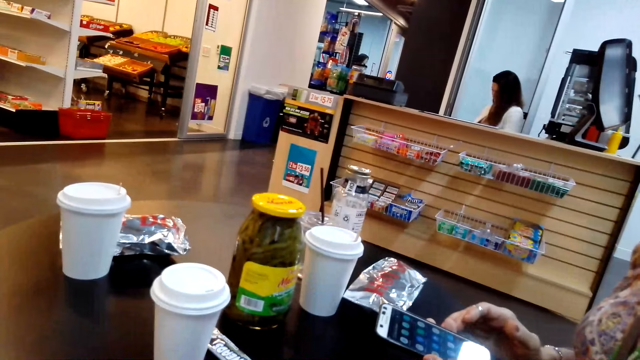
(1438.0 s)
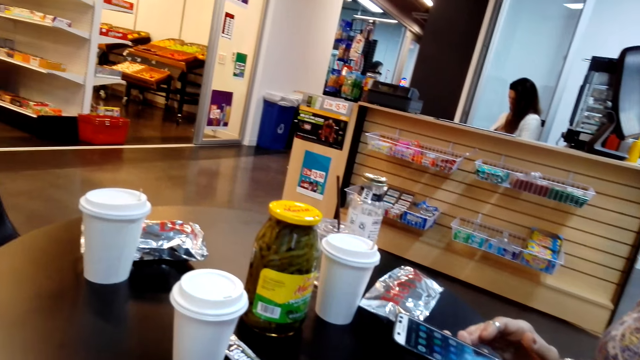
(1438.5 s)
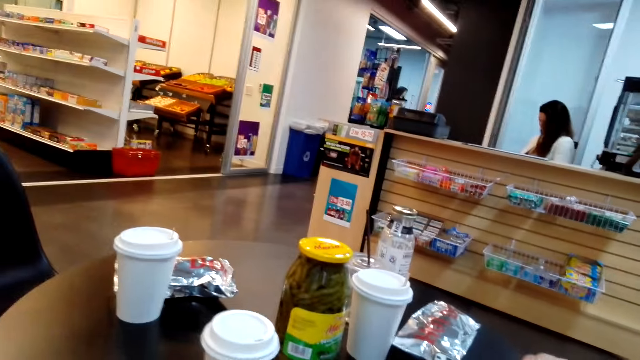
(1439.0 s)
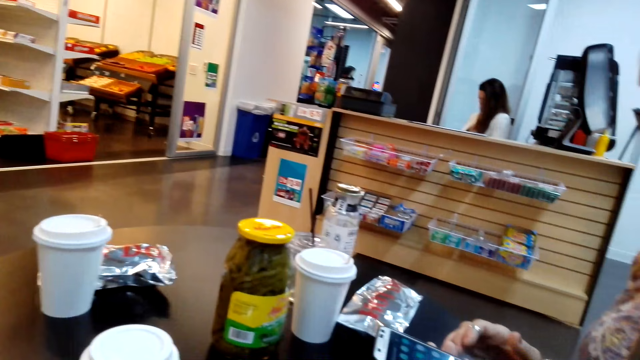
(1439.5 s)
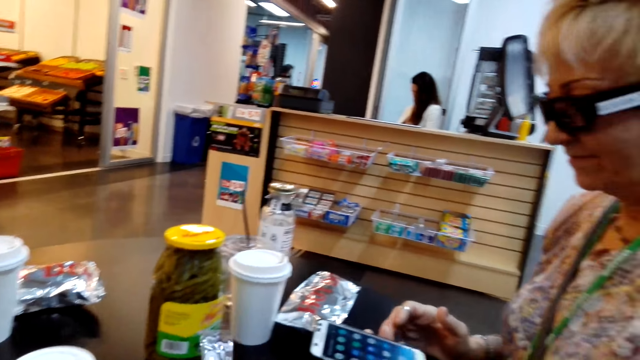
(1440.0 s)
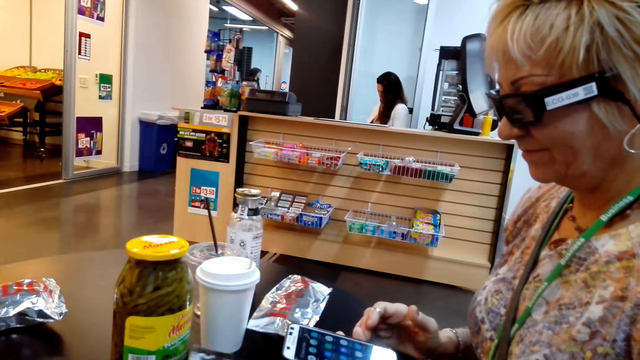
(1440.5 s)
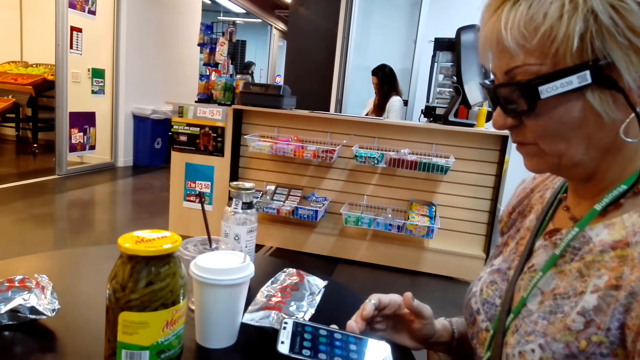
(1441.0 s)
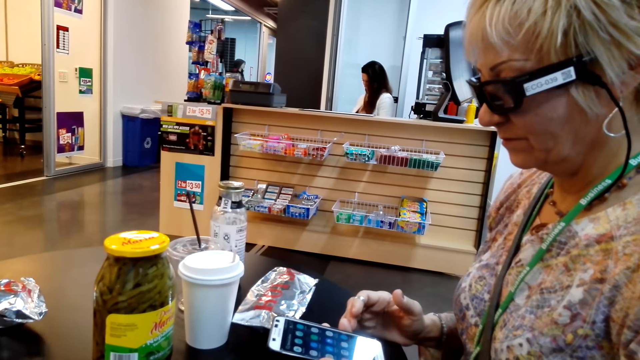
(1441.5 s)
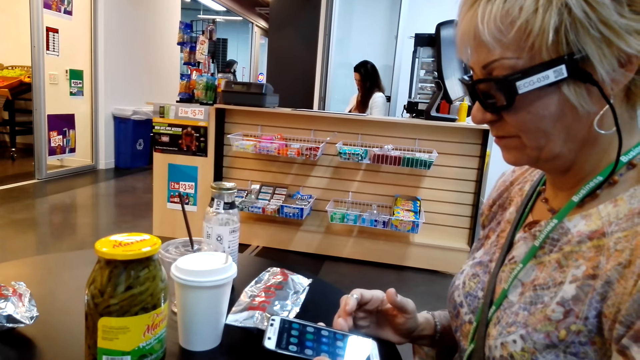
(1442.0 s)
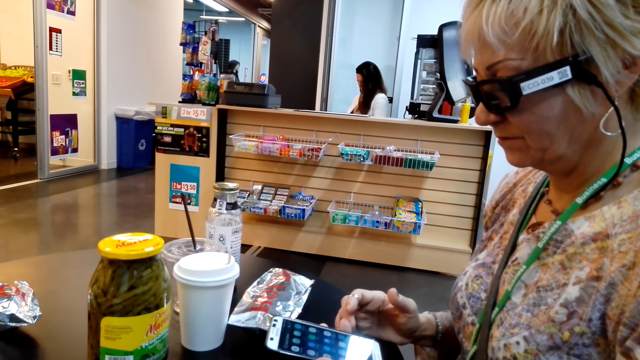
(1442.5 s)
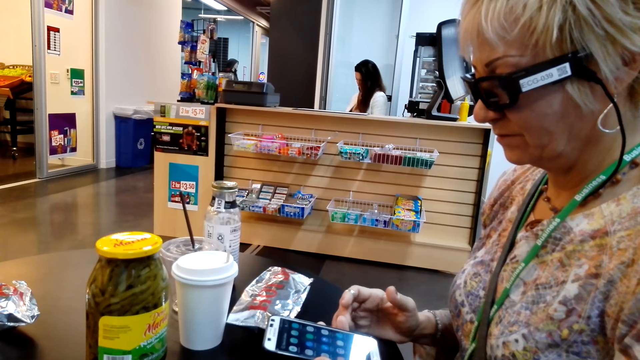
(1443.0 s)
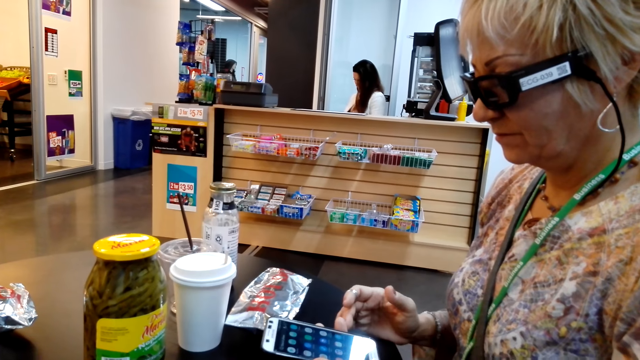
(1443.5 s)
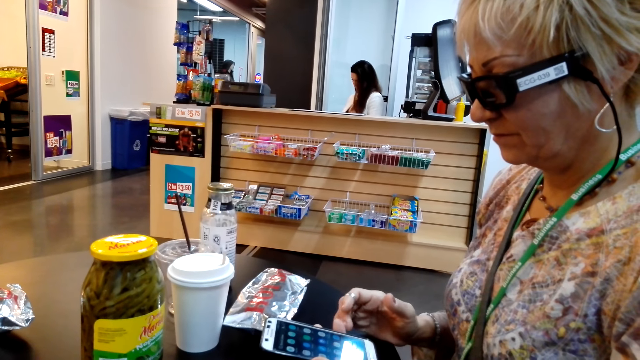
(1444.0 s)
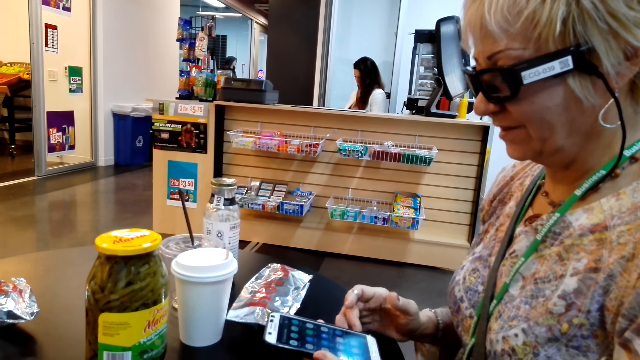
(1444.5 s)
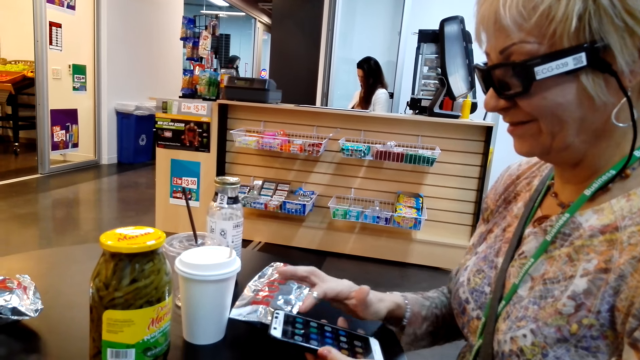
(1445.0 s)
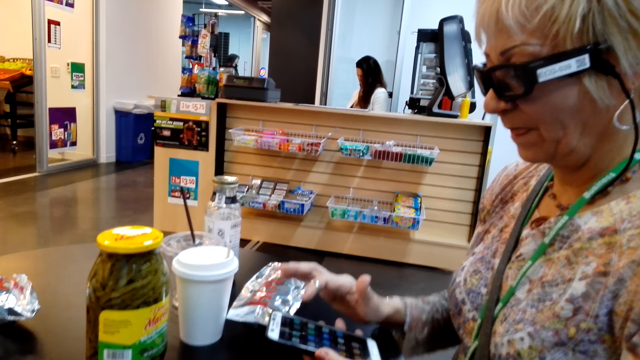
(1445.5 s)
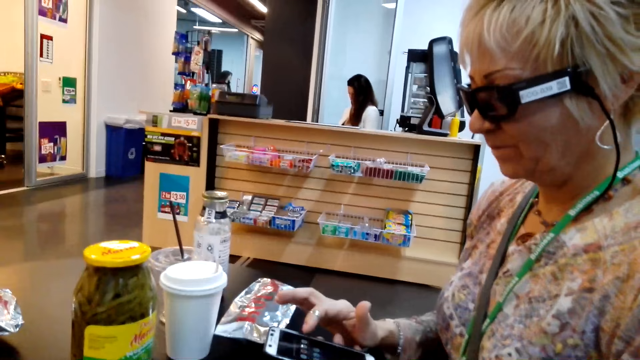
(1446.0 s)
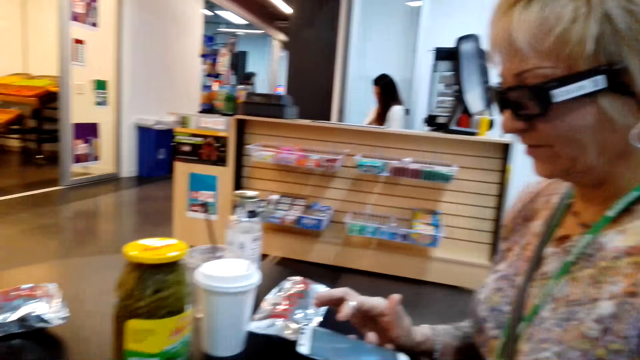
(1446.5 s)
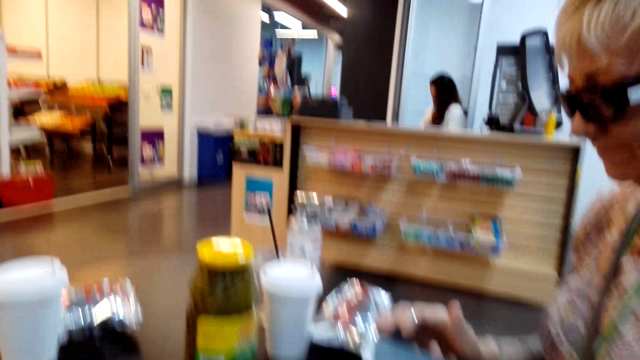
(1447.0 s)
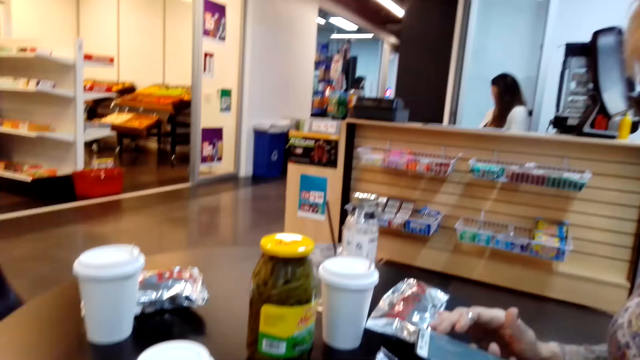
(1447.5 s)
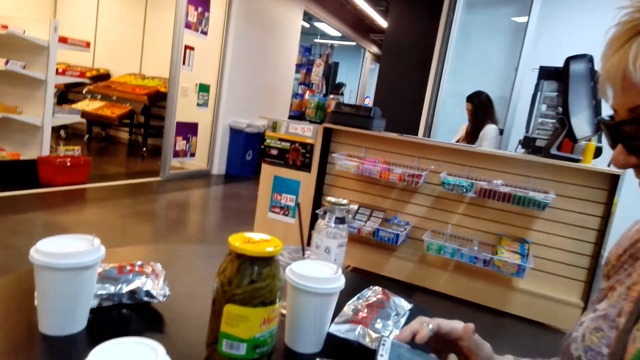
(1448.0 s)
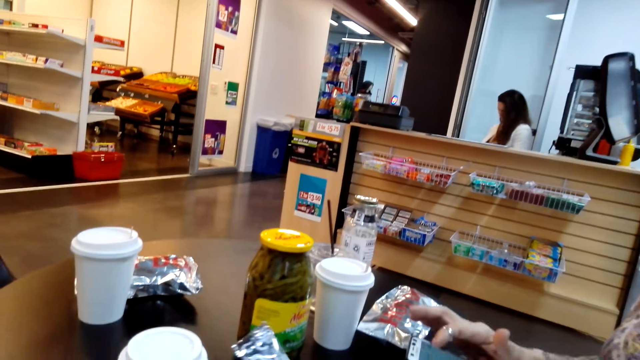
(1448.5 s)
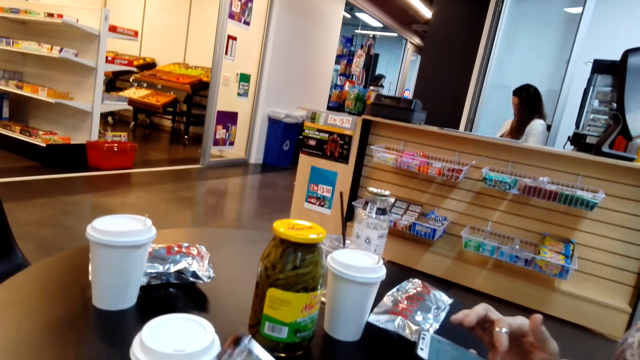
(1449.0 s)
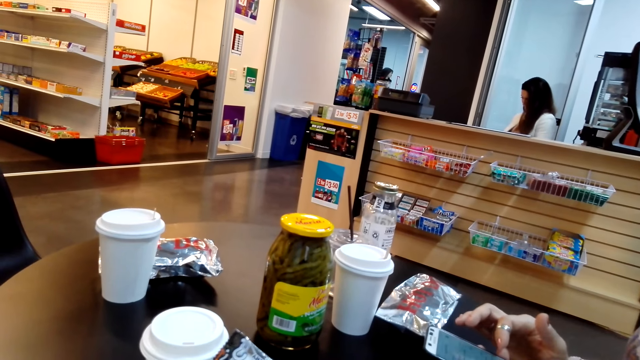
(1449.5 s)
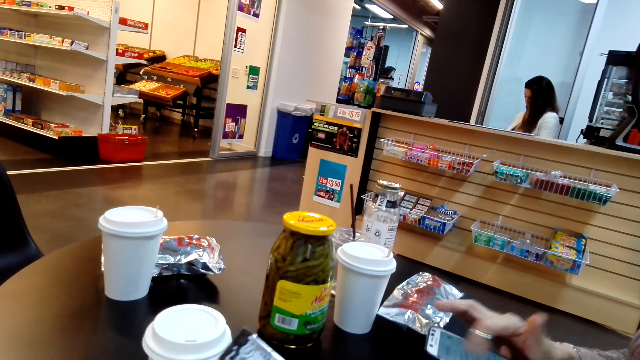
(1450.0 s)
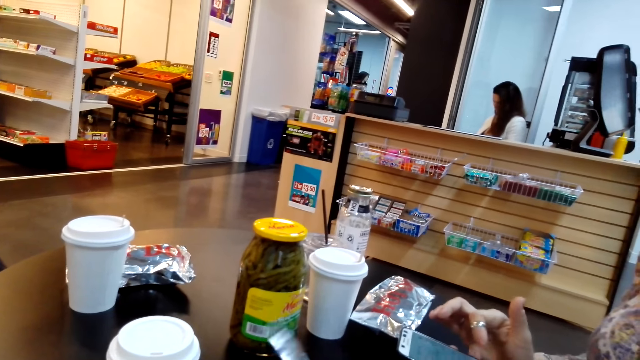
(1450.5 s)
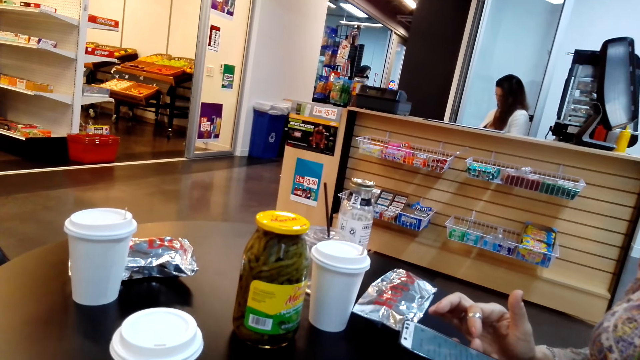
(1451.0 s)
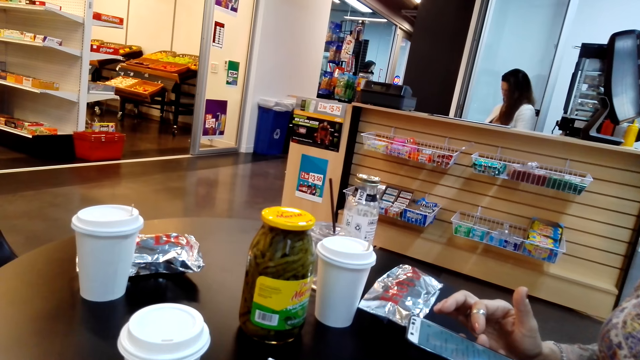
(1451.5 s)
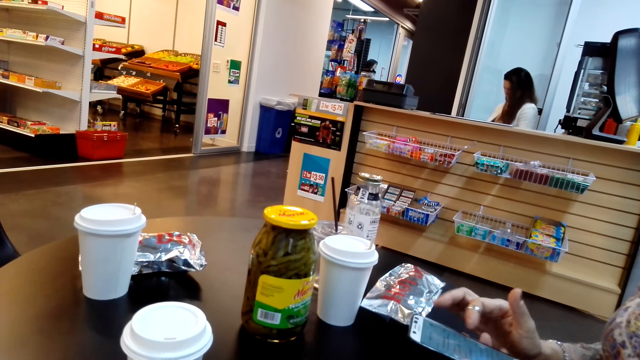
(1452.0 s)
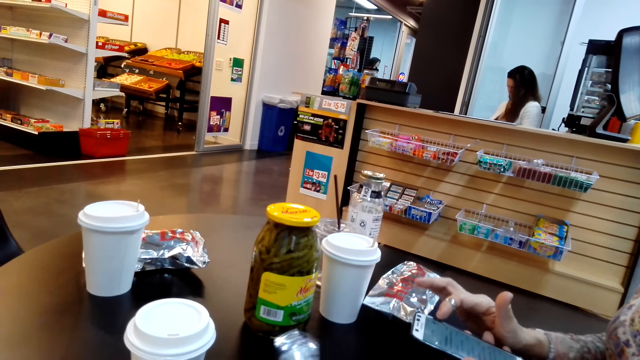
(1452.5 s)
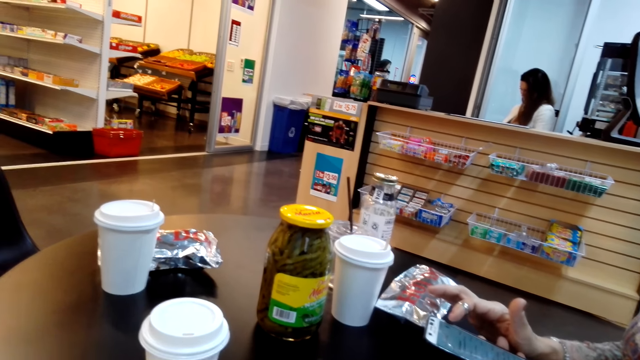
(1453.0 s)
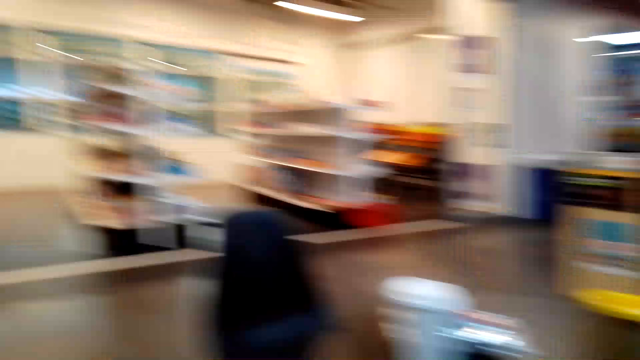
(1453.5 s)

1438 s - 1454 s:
The camera wearer picks the white plastic container from the table. They hold something.

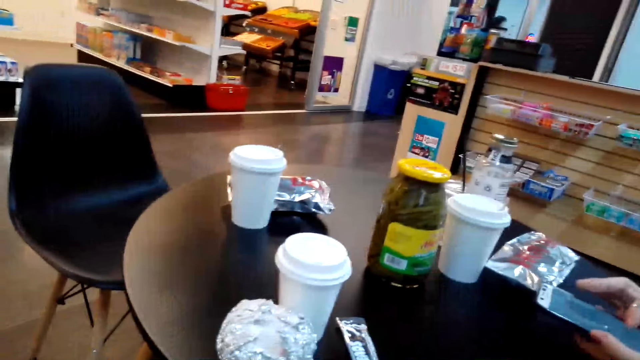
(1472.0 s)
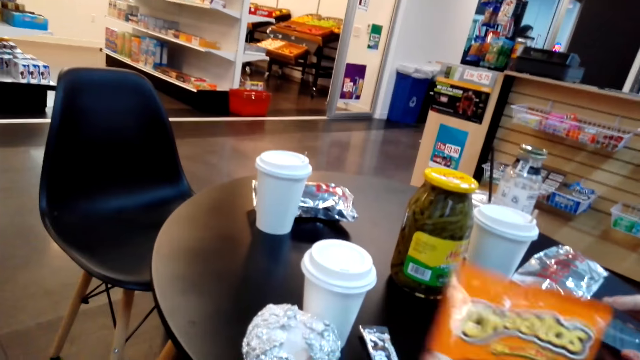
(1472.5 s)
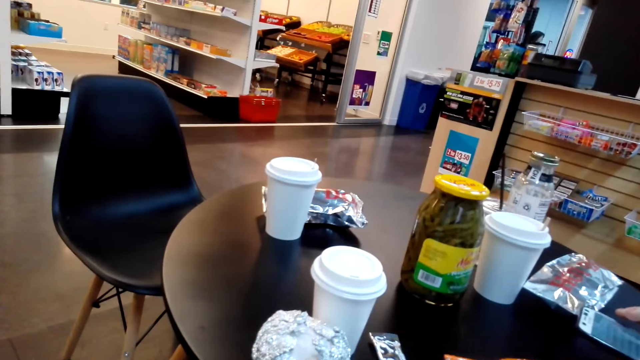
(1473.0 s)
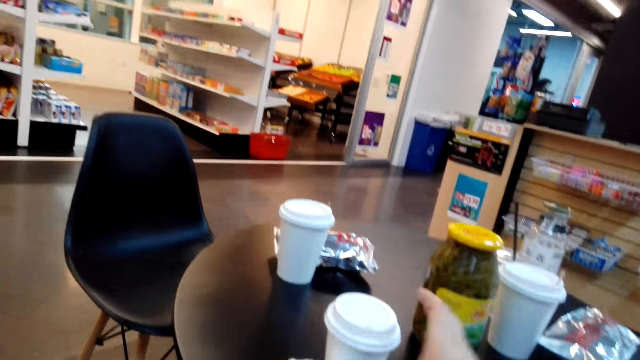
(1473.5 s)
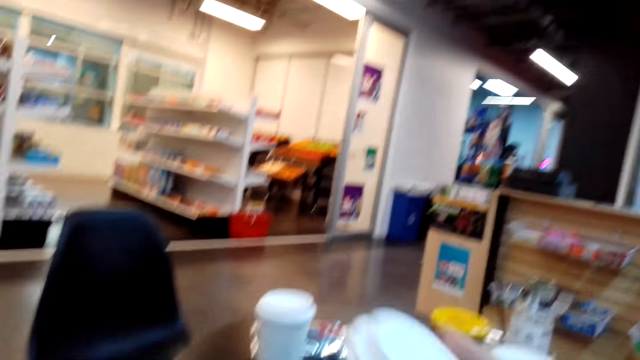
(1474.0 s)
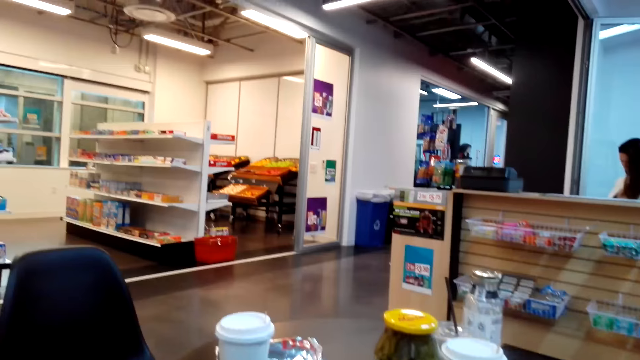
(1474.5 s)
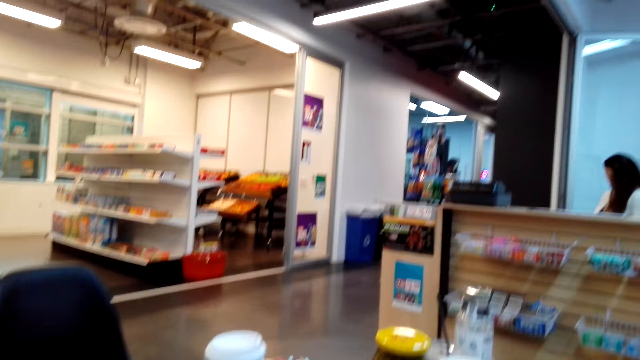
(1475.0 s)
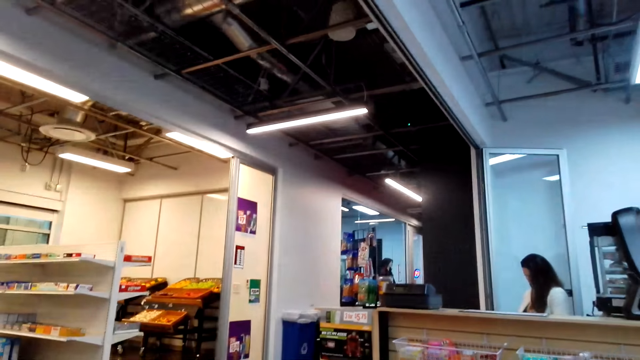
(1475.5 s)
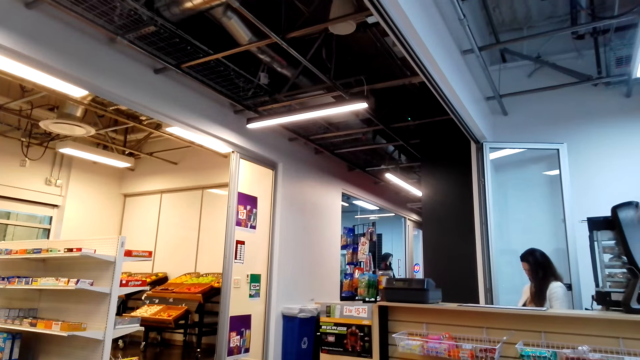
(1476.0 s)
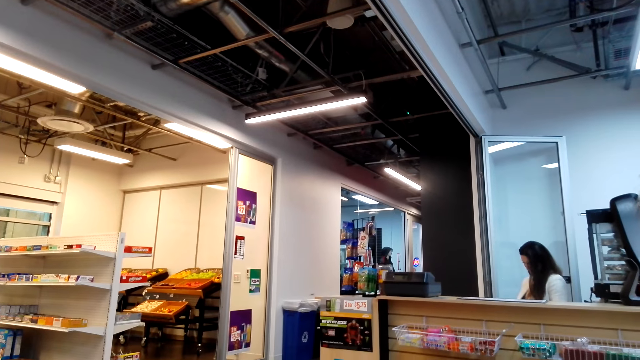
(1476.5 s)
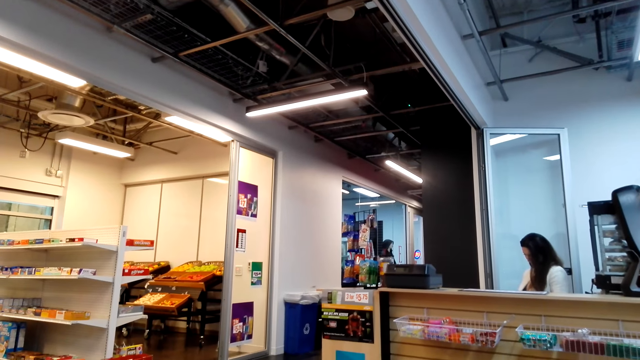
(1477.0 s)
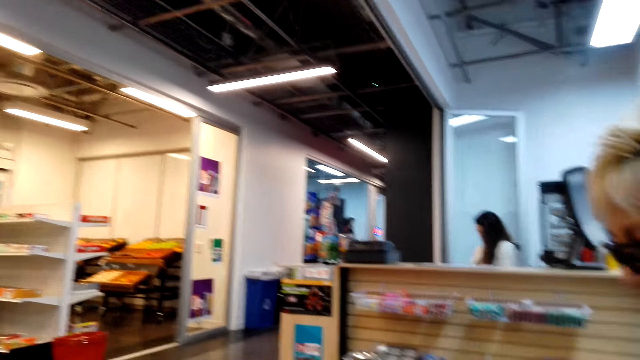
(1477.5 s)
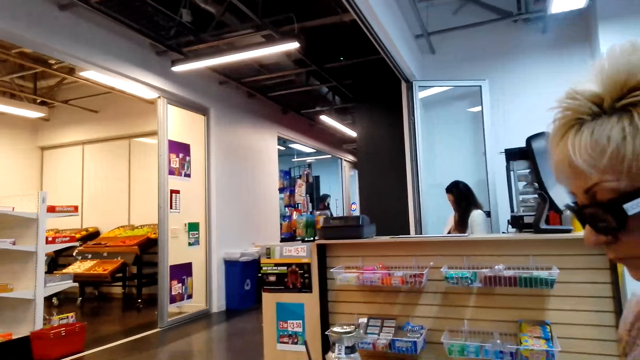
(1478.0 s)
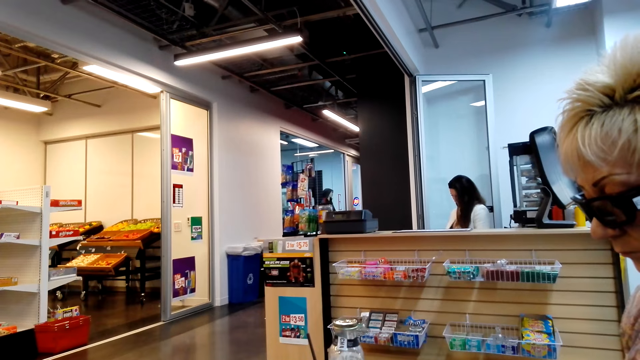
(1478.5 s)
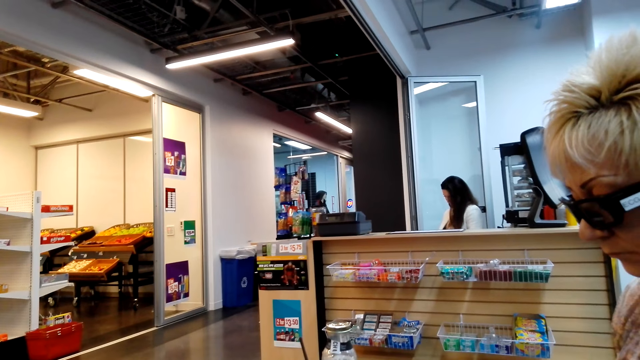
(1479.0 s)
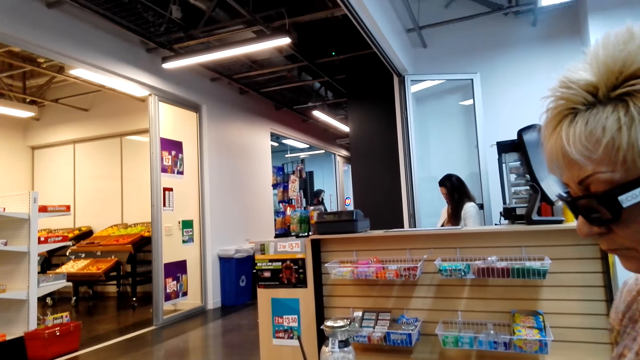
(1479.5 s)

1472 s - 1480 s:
The camera wearer picks the white plastic container from the table.
